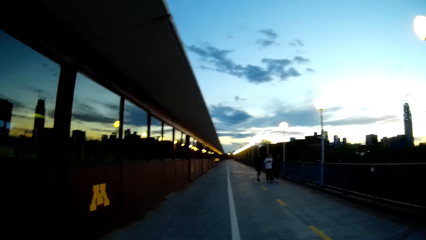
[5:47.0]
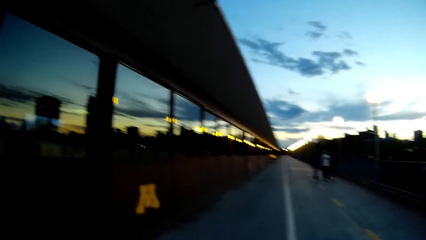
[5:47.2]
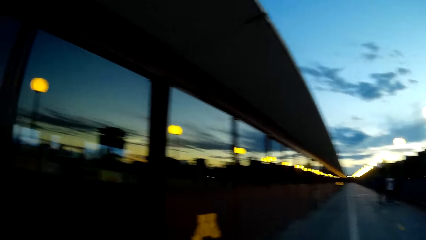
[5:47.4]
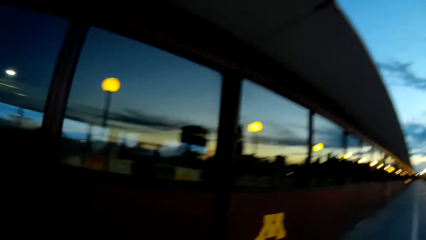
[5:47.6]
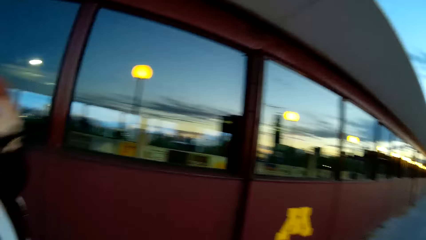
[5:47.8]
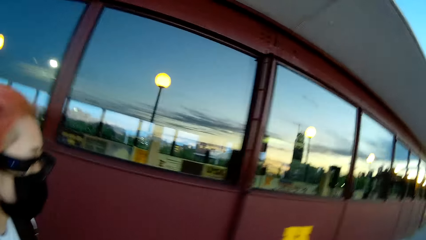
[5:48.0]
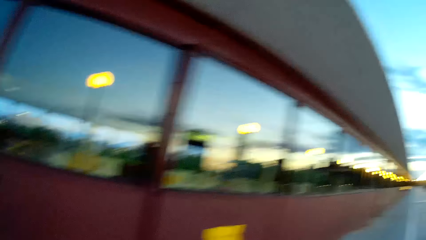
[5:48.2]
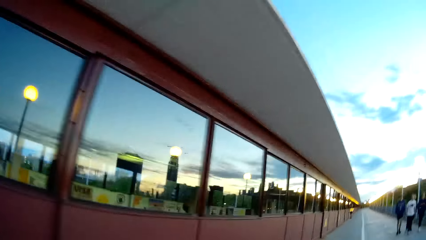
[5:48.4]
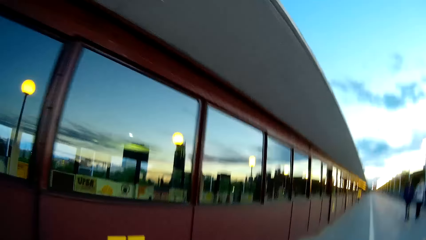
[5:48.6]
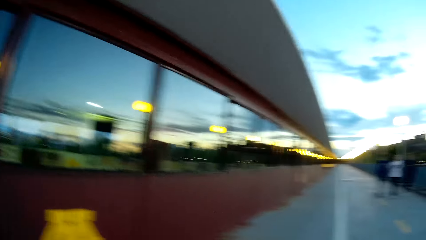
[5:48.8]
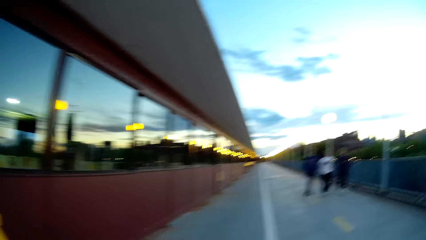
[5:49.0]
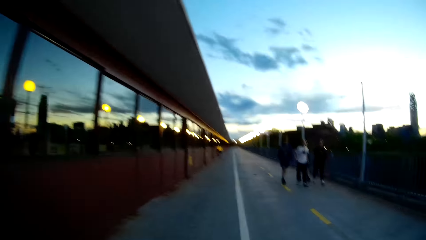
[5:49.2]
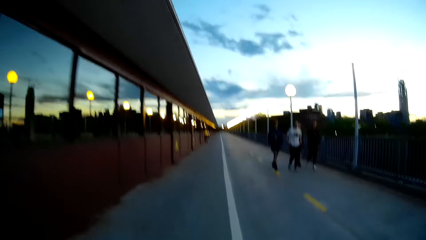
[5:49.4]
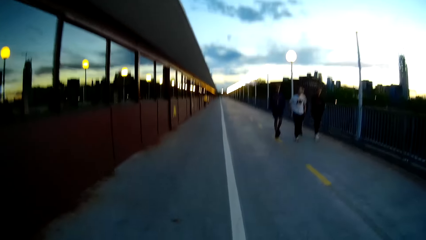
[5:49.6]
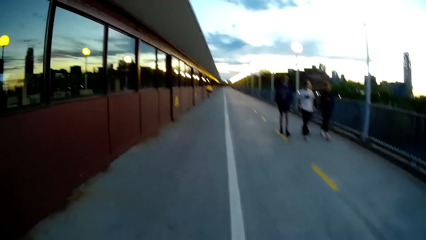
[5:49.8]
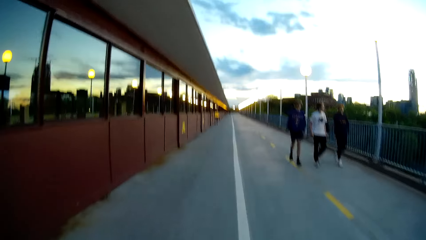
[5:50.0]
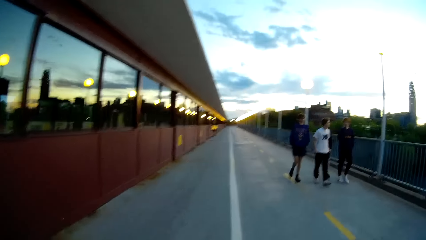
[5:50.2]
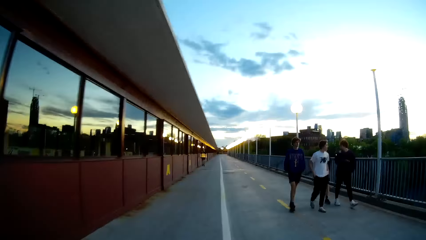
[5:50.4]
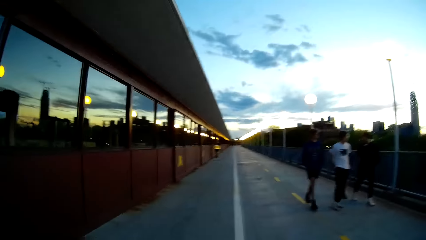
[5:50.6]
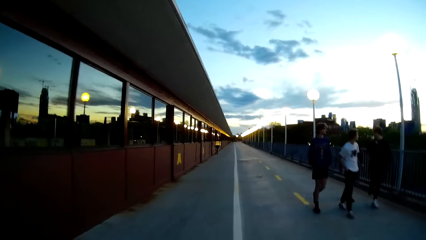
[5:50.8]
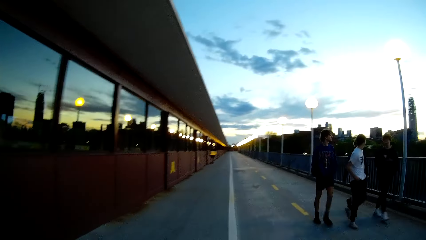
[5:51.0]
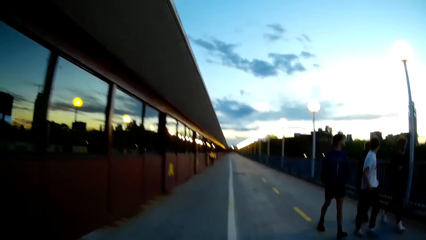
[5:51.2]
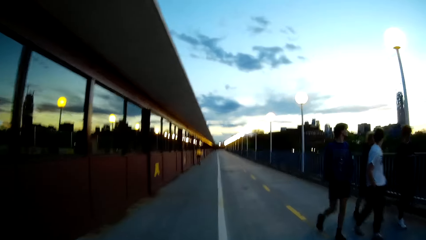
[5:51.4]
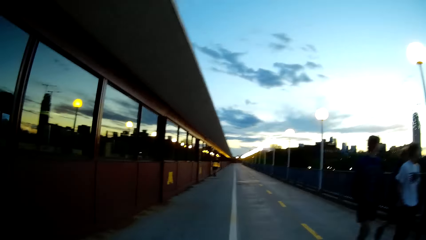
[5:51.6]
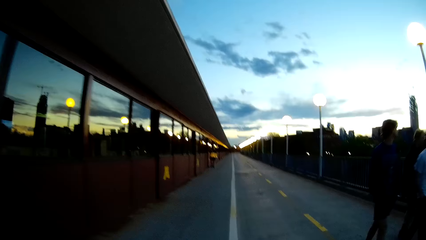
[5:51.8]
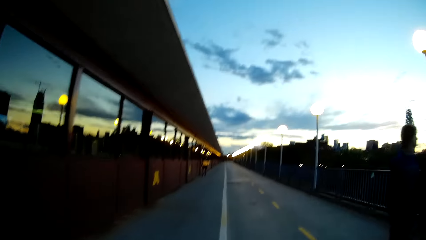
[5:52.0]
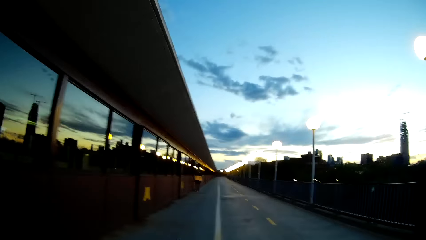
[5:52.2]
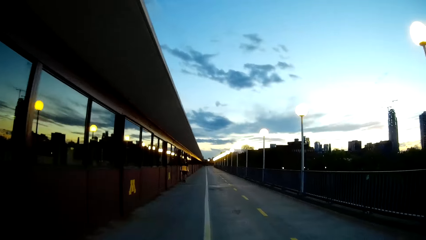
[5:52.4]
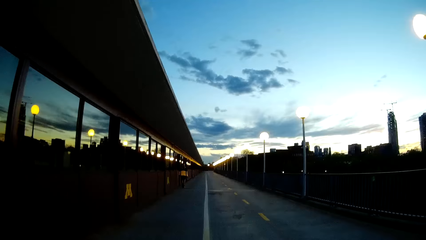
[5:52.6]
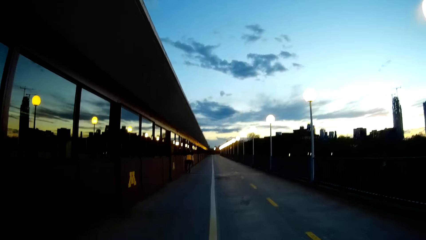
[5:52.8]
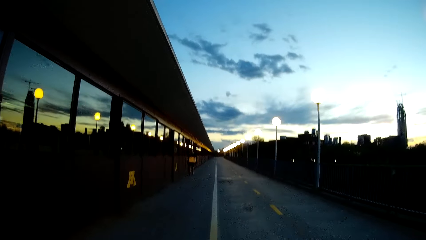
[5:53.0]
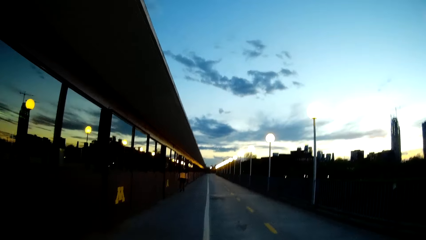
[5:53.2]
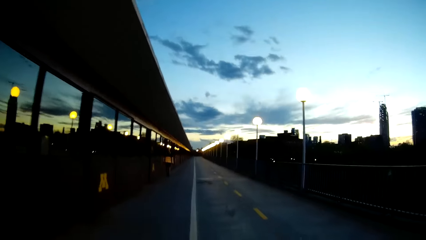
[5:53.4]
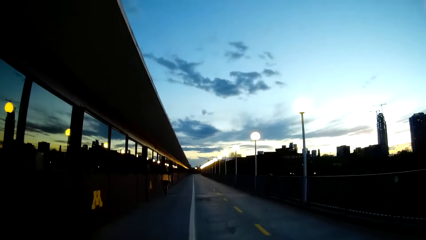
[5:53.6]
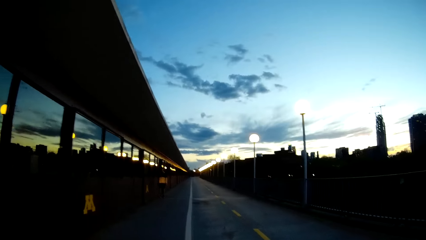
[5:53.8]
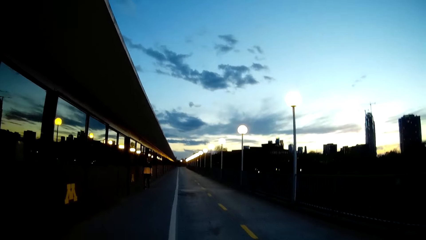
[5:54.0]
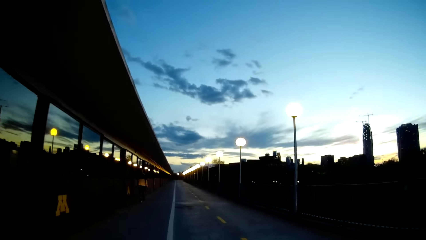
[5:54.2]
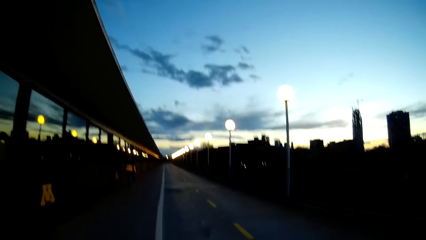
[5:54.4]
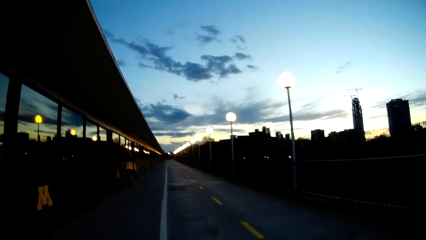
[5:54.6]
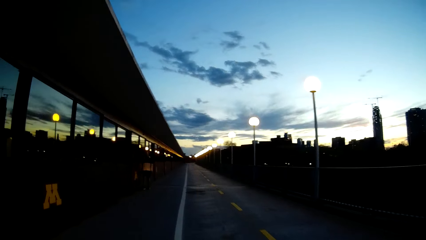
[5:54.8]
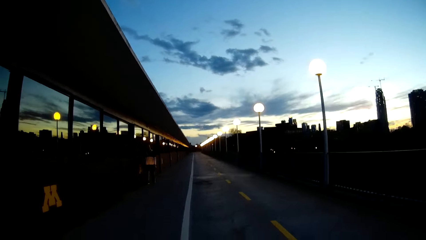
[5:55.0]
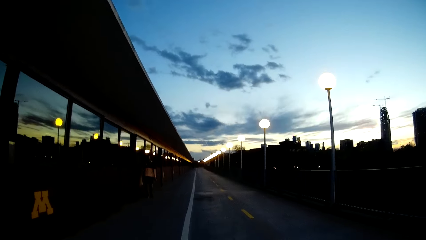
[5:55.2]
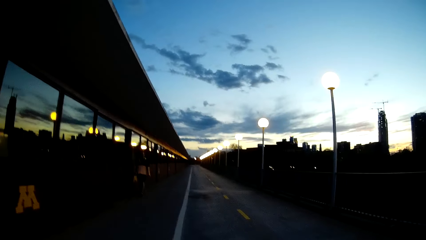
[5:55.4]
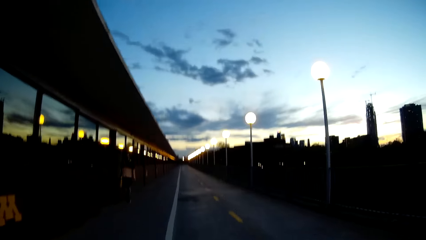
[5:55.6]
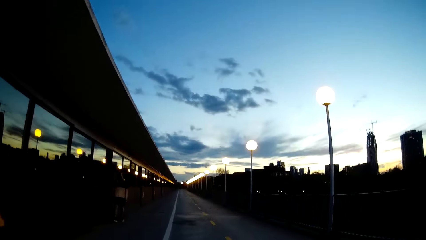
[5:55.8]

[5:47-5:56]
A man walks past the camera wearer on the road. Another man walks past the camera wearer on the road. Another man walks past the camera wearer on the road. Another man walks past the camera wearer on the road.

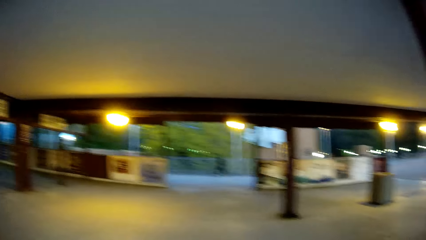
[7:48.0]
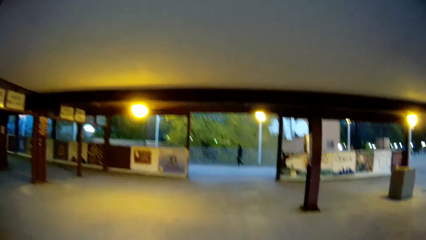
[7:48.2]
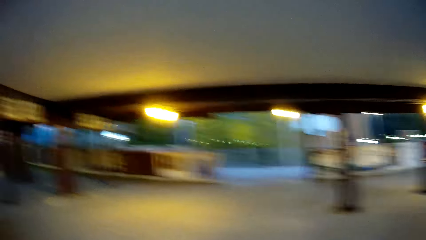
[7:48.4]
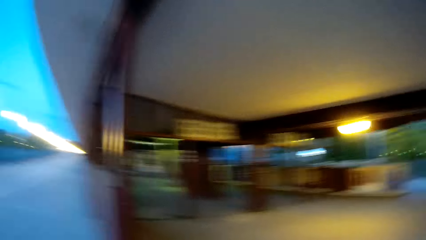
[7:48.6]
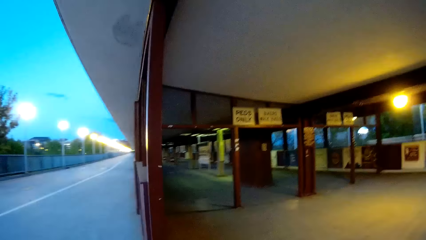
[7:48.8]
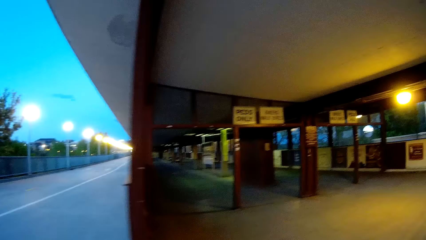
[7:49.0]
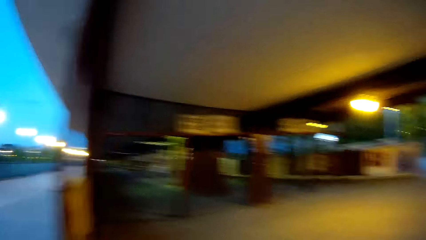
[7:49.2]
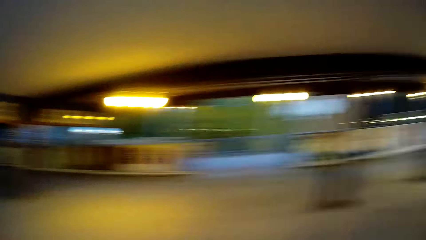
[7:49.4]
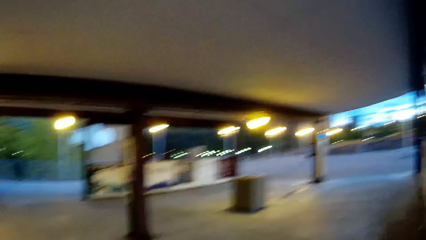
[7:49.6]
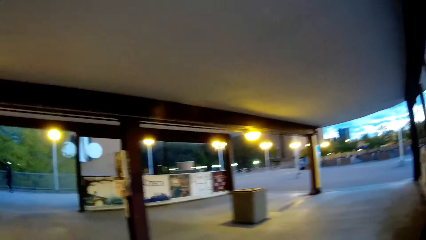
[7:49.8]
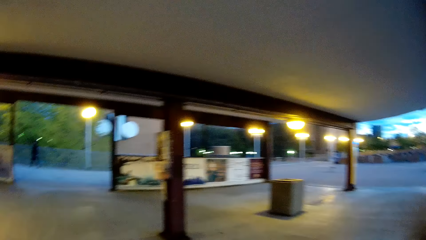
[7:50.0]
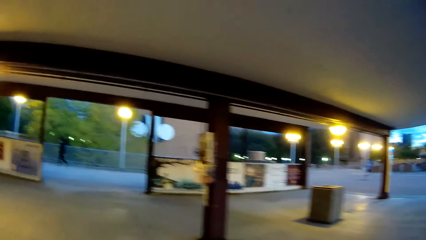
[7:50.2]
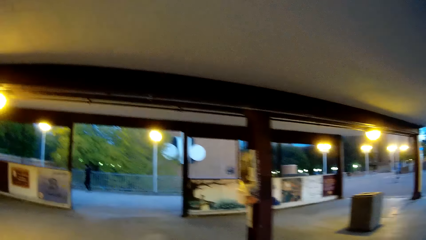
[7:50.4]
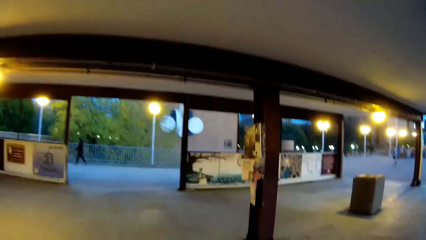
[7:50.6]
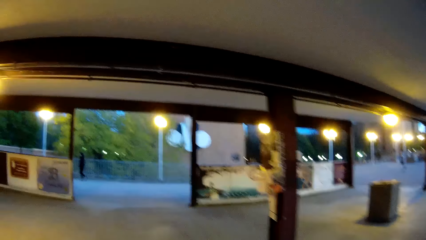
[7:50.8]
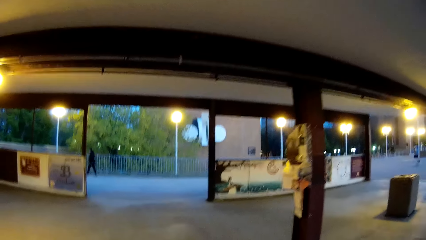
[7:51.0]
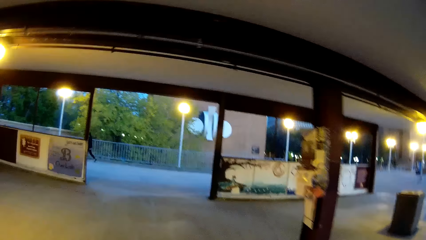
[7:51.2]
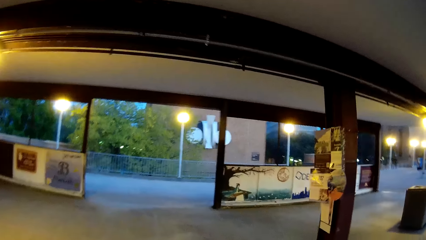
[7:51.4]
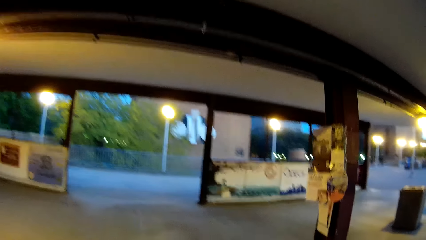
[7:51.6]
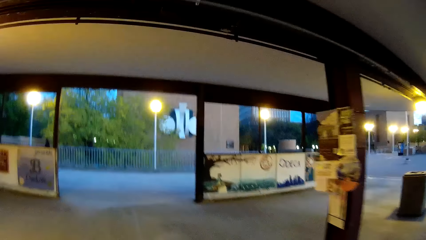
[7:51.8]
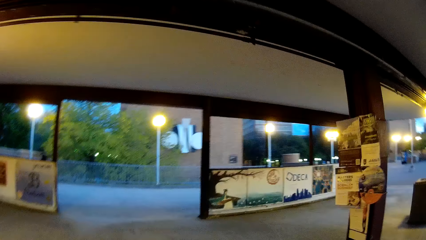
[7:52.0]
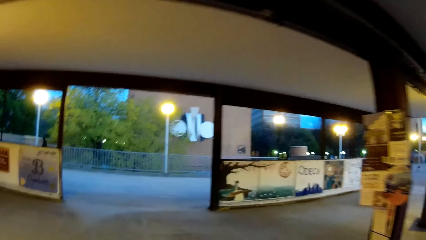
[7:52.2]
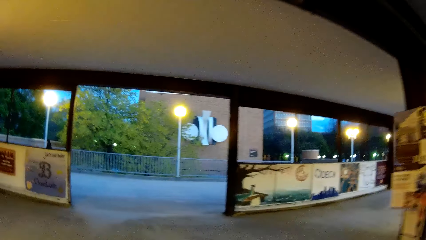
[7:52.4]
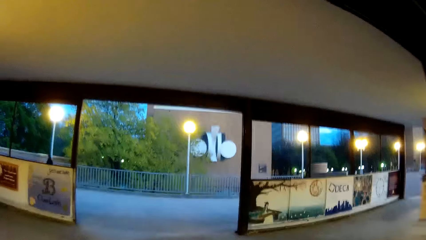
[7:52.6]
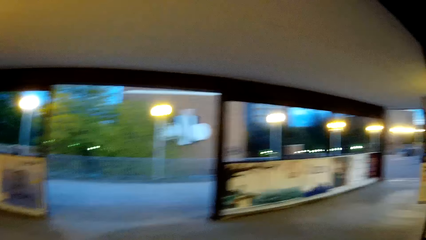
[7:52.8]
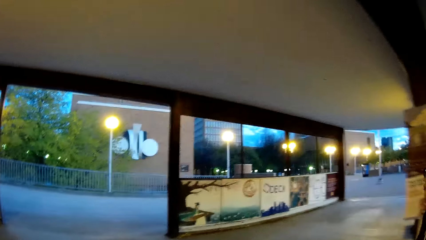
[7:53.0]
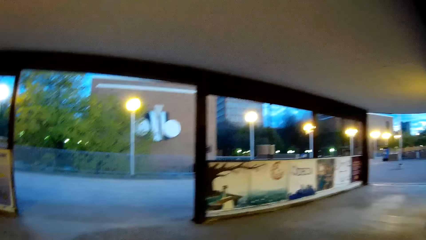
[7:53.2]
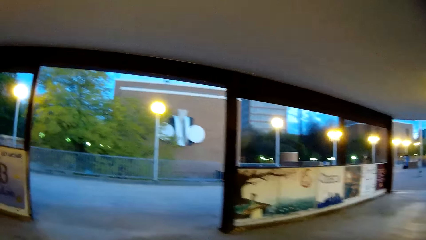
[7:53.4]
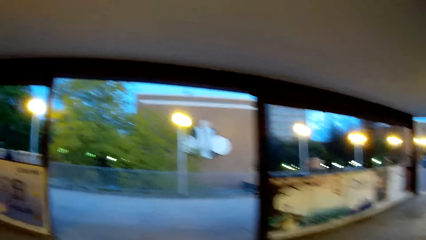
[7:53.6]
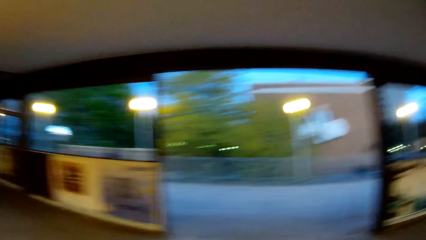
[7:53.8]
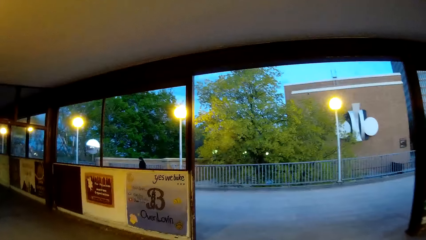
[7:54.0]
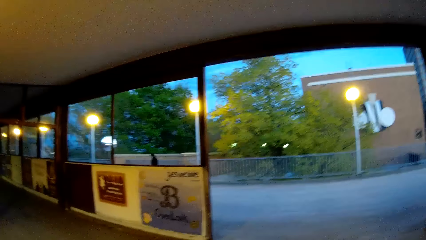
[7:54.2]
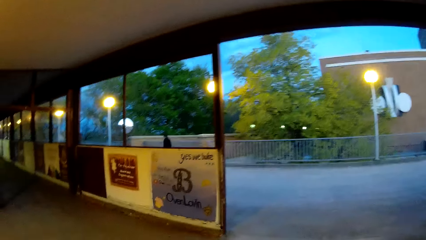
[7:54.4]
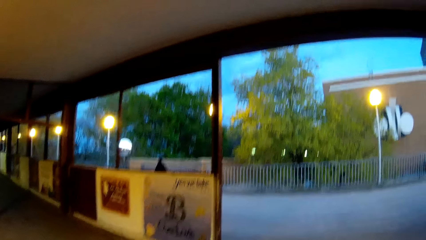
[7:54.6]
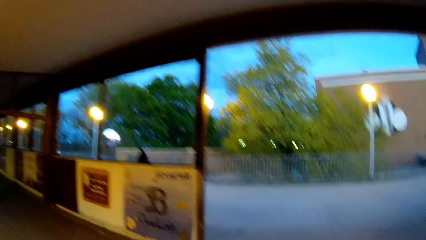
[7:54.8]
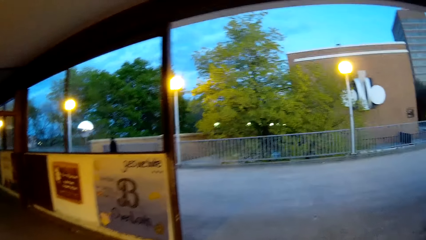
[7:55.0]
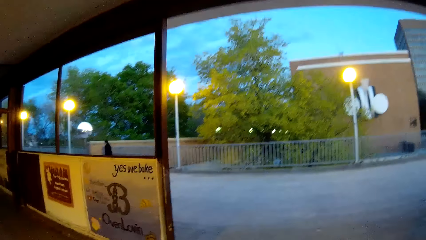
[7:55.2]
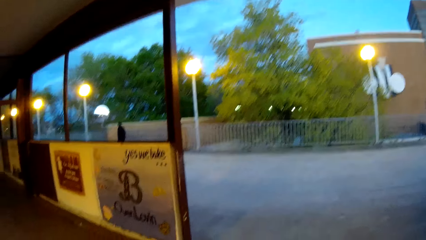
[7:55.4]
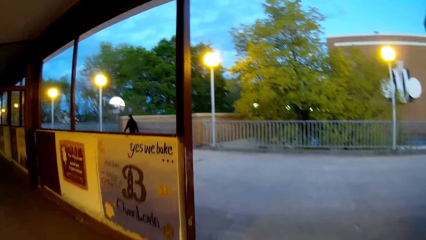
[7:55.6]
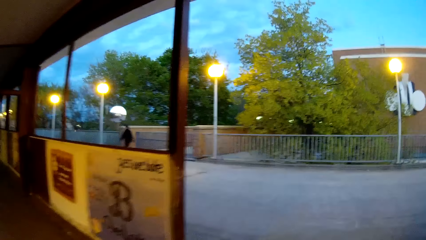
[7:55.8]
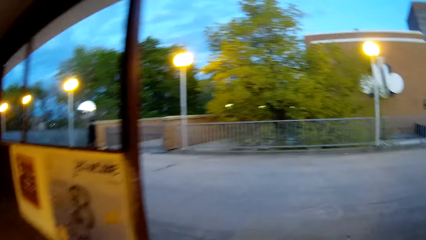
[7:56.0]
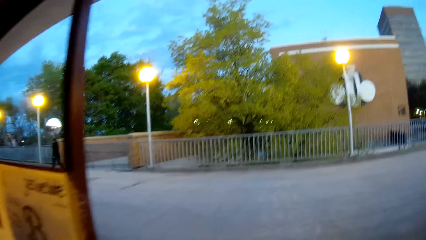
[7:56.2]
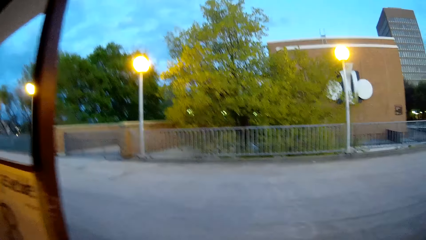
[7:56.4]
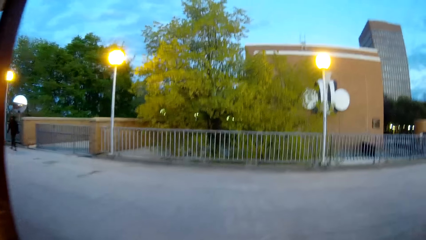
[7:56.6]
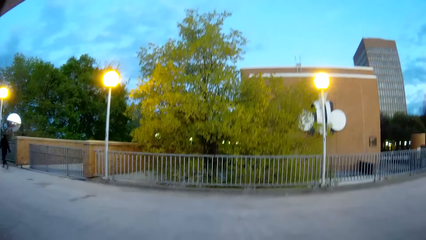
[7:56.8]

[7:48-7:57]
The camera wearer walks through a passage with the woman.
